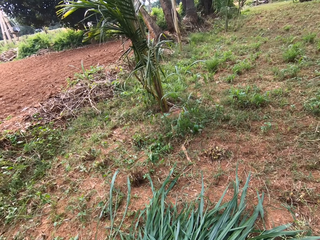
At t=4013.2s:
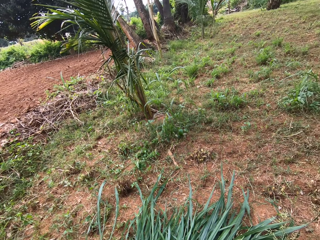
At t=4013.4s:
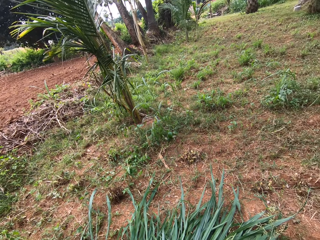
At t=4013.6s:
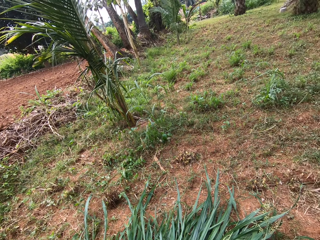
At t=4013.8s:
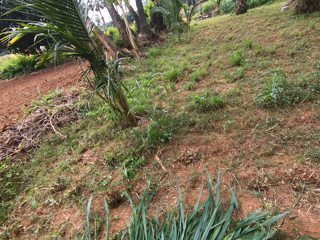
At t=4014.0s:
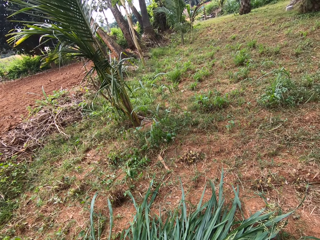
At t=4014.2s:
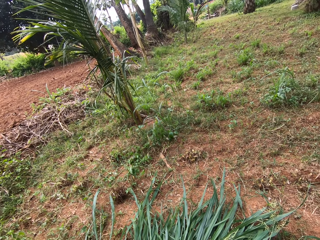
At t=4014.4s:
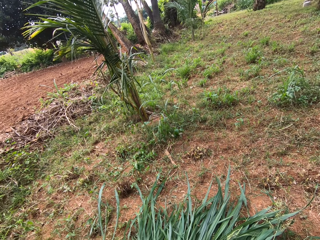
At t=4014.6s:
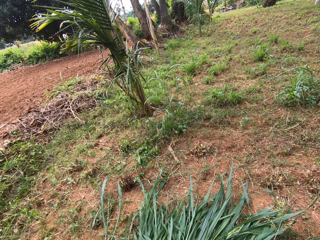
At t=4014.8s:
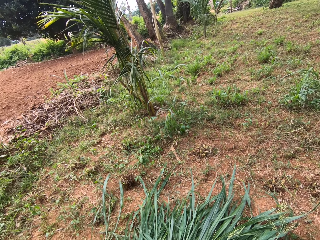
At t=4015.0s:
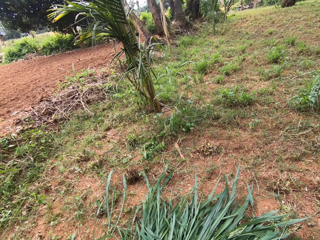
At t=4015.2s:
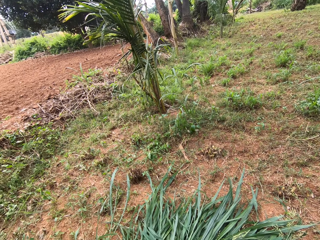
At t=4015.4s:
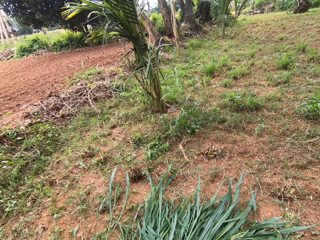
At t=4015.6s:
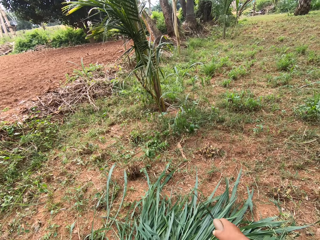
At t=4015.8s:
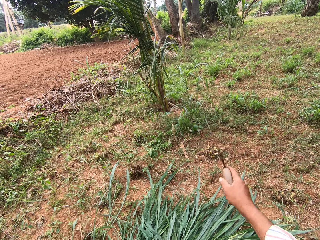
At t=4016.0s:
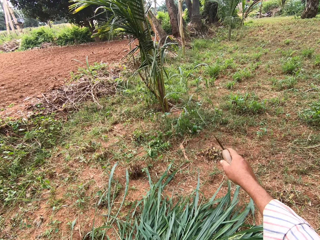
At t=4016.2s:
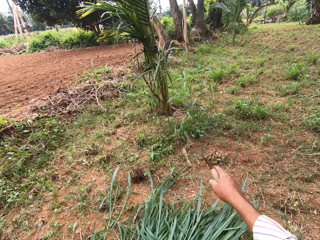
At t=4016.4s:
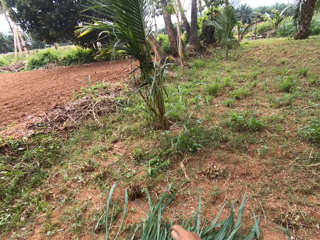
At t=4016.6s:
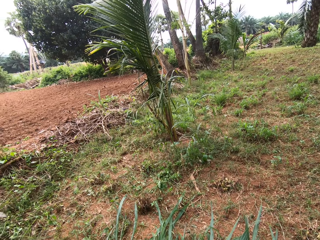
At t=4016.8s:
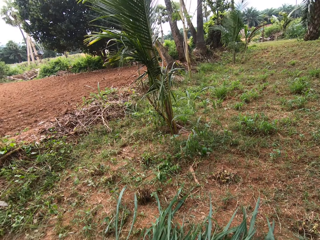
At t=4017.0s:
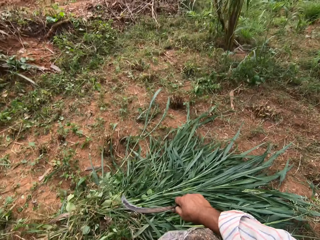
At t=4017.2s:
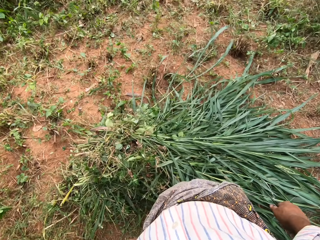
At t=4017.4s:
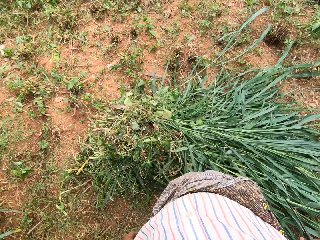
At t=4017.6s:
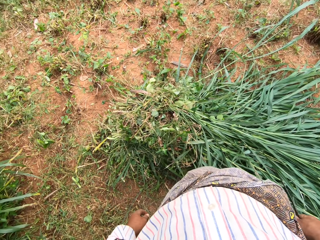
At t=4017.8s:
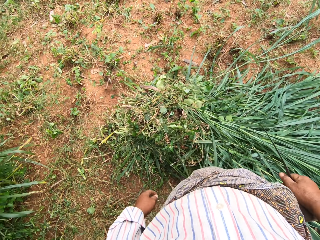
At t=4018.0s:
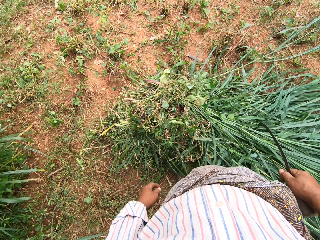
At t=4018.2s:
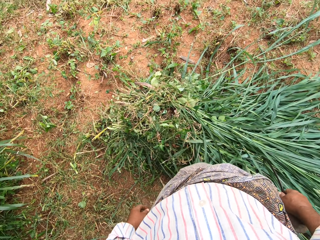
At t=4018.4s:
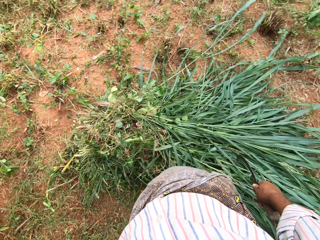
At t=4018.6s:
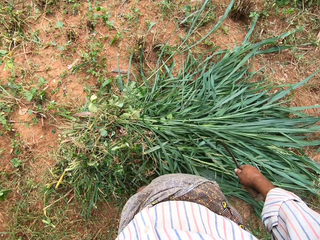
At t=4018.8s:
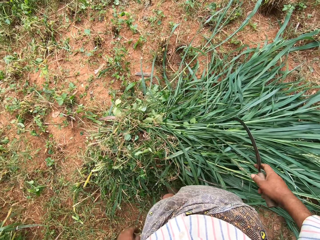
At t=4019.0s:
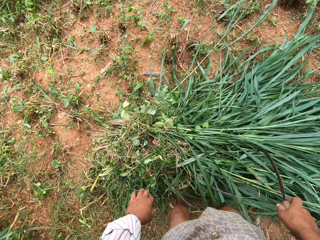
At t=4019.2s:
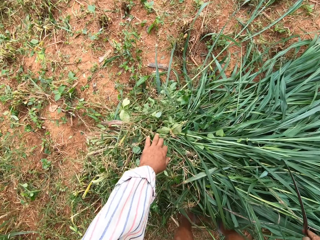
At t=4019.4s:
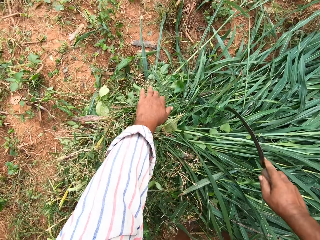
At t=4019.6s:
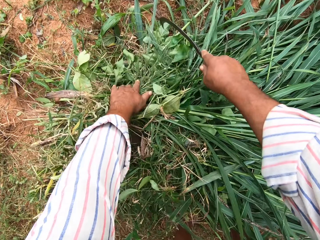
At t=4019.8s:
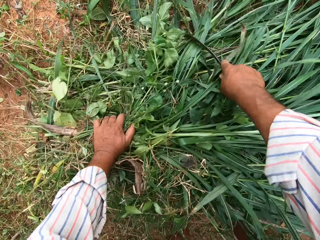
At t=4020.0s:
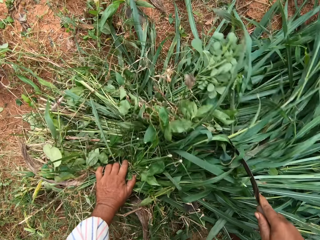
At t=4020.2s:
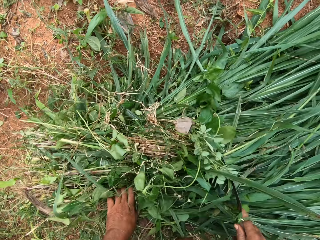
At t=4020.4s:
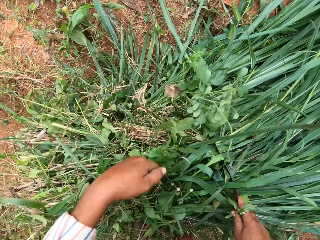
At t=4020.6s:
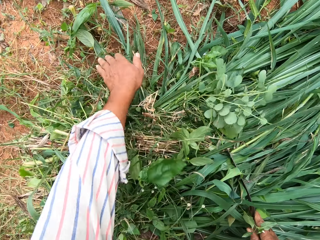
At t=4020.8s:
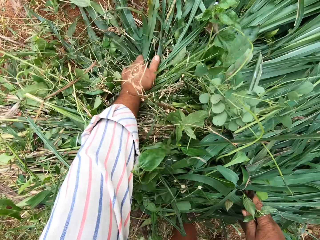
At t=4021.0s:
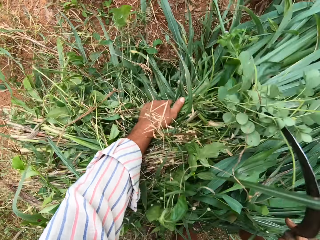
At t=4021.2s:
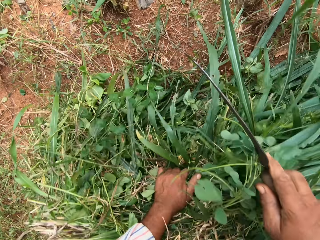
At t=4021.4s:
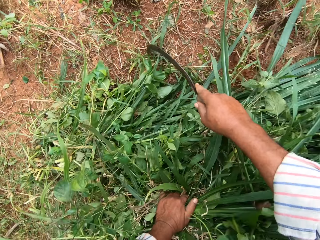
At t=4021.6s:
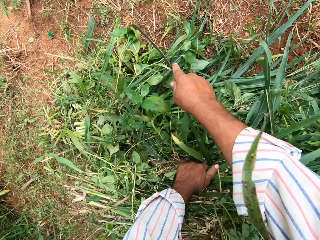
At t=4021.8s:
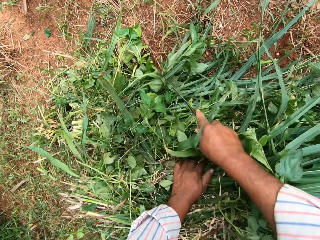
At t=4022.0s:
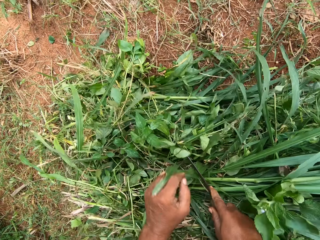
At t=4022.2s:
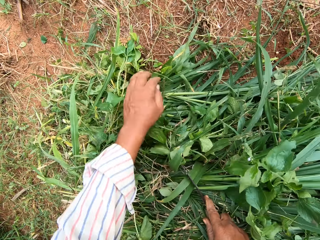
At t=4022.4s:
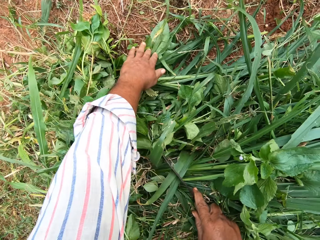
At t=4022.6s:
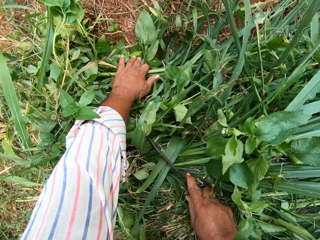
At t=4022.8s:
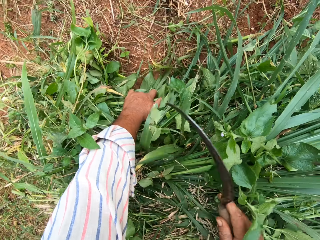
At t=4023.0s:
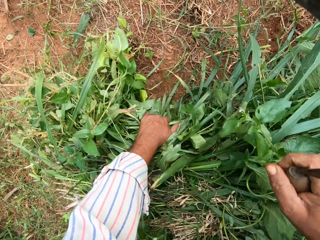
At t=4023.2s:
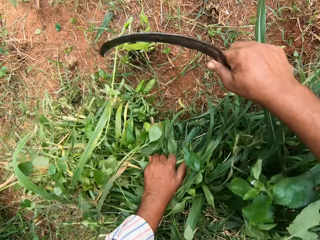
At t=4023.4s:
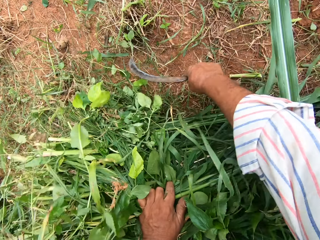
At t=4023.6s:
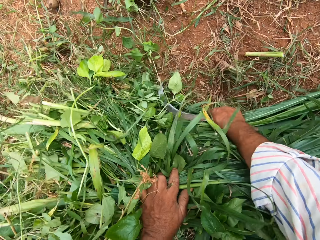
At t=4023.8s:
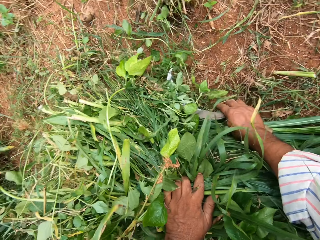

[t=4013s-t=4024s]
The camera wearer stretches out the hand. He stands. He gathers the grasses together with his hand and hand sickle.

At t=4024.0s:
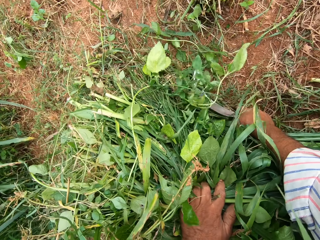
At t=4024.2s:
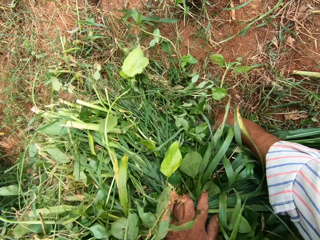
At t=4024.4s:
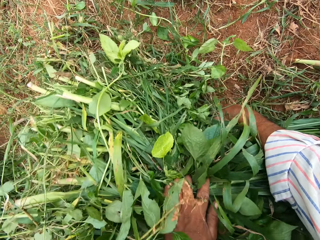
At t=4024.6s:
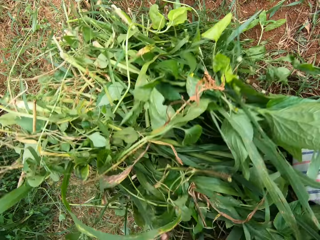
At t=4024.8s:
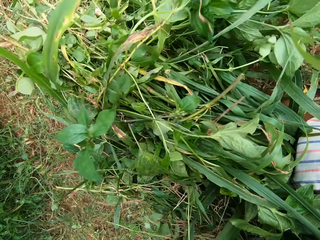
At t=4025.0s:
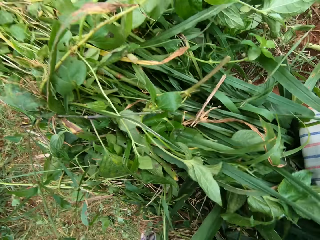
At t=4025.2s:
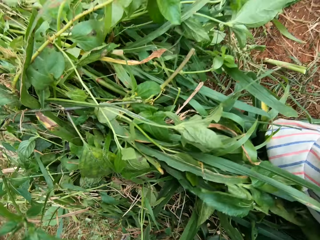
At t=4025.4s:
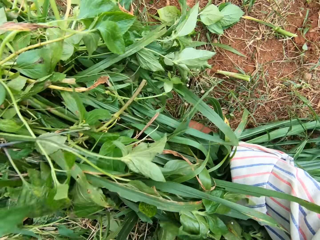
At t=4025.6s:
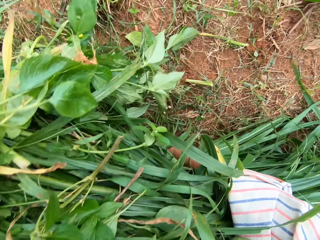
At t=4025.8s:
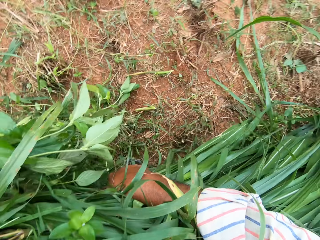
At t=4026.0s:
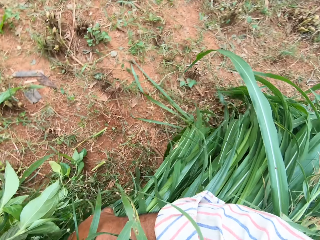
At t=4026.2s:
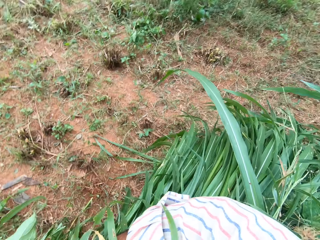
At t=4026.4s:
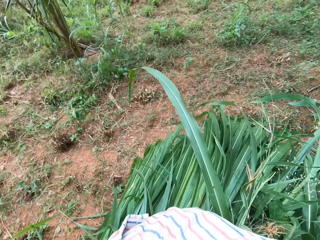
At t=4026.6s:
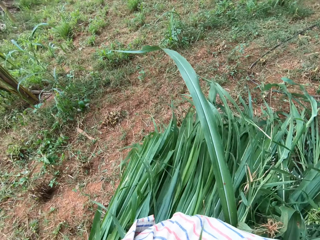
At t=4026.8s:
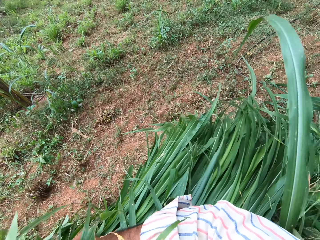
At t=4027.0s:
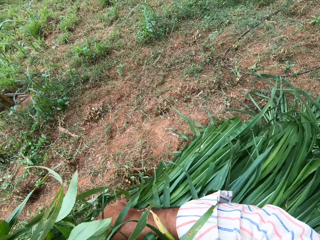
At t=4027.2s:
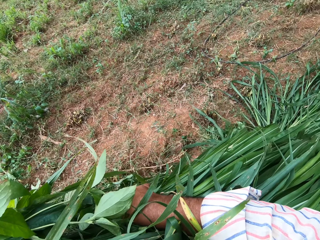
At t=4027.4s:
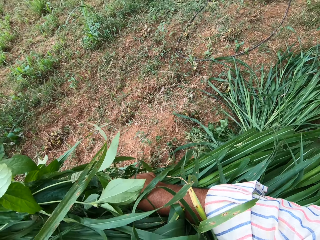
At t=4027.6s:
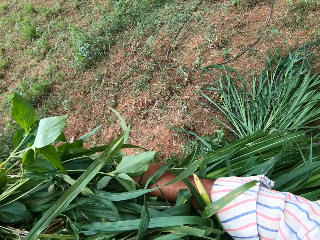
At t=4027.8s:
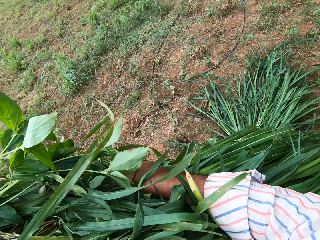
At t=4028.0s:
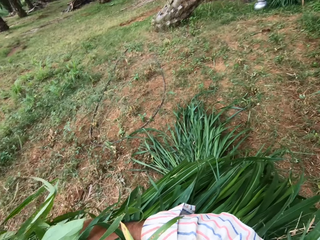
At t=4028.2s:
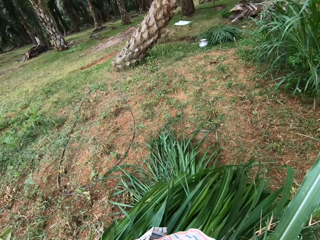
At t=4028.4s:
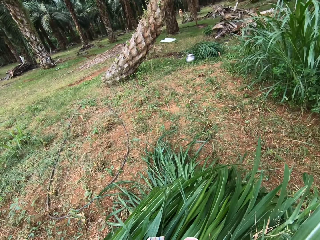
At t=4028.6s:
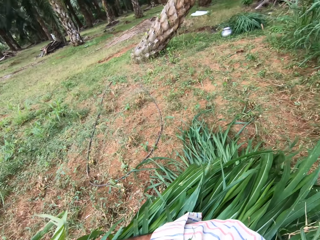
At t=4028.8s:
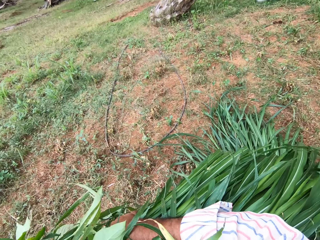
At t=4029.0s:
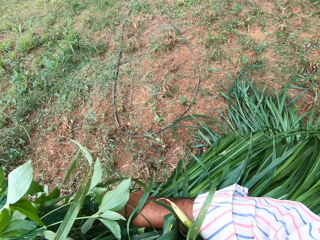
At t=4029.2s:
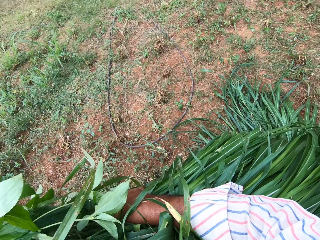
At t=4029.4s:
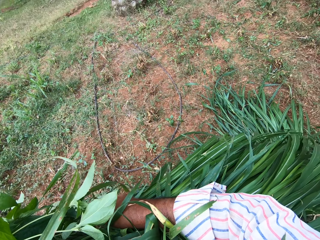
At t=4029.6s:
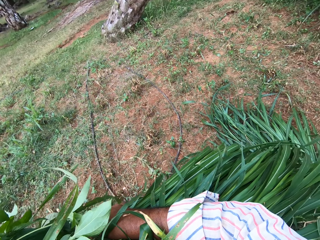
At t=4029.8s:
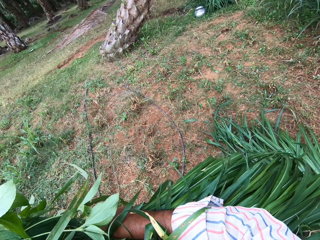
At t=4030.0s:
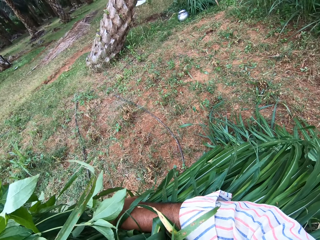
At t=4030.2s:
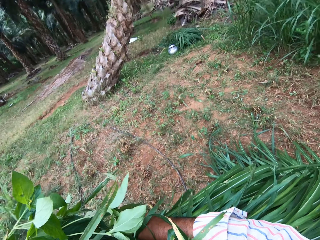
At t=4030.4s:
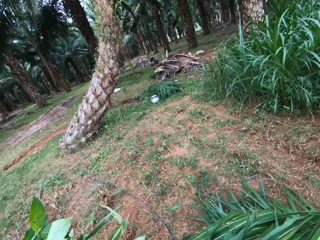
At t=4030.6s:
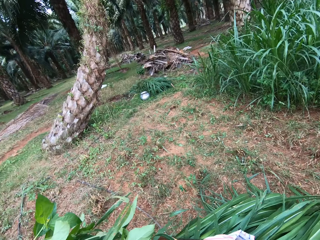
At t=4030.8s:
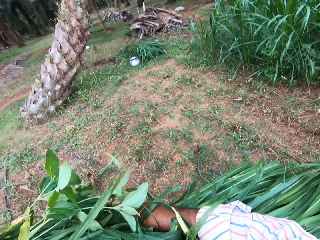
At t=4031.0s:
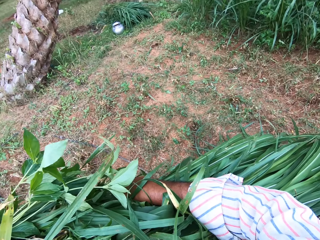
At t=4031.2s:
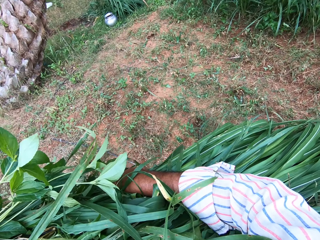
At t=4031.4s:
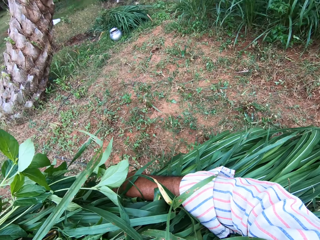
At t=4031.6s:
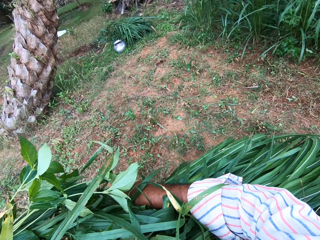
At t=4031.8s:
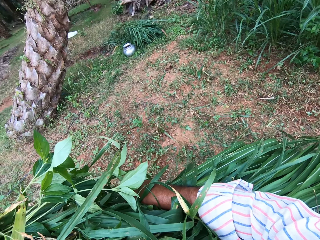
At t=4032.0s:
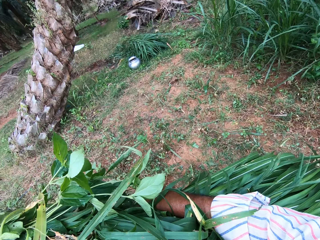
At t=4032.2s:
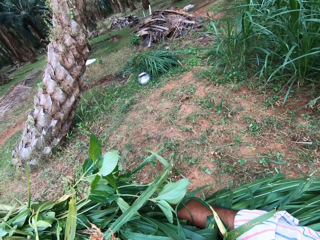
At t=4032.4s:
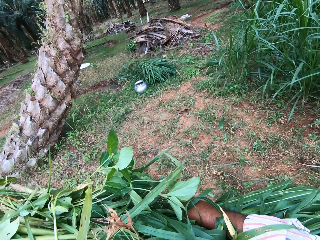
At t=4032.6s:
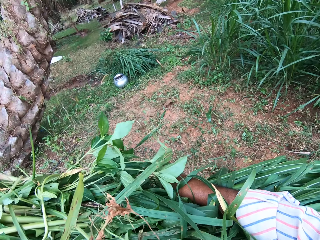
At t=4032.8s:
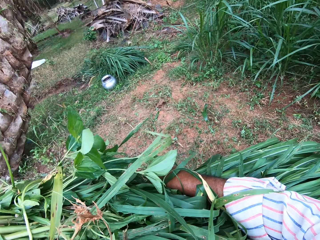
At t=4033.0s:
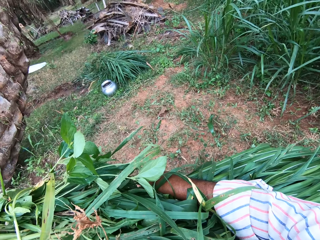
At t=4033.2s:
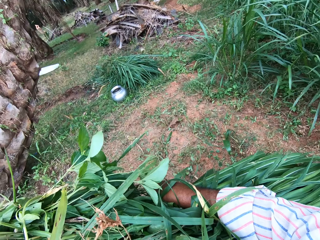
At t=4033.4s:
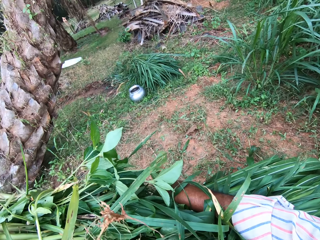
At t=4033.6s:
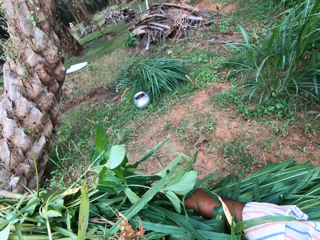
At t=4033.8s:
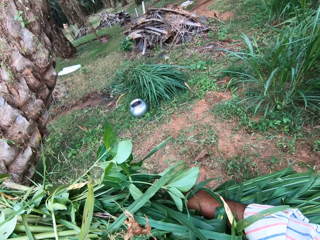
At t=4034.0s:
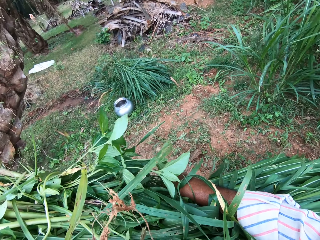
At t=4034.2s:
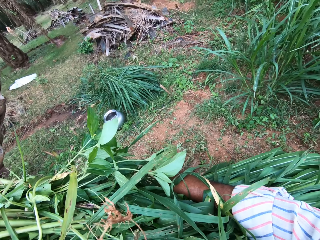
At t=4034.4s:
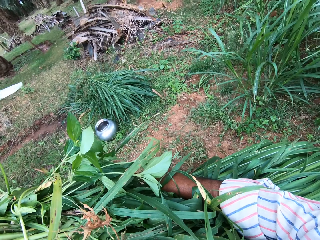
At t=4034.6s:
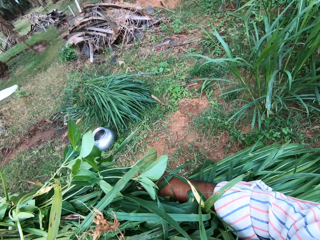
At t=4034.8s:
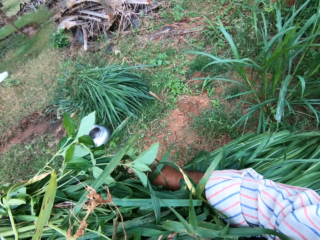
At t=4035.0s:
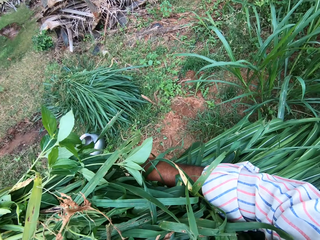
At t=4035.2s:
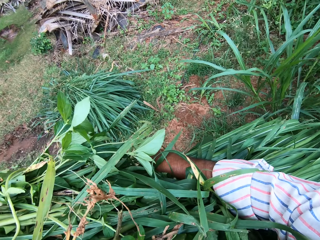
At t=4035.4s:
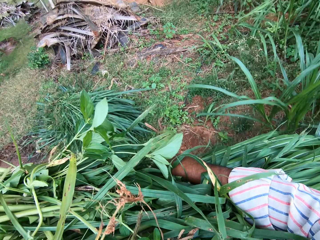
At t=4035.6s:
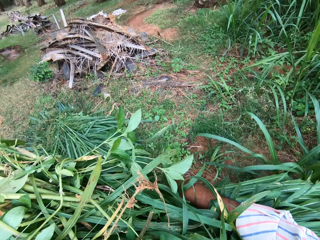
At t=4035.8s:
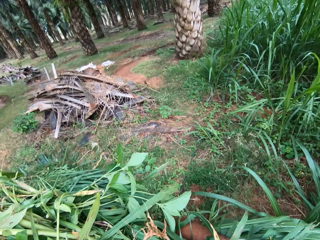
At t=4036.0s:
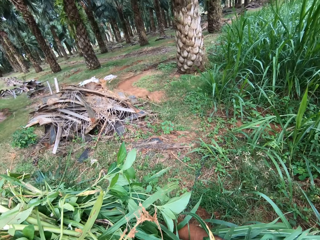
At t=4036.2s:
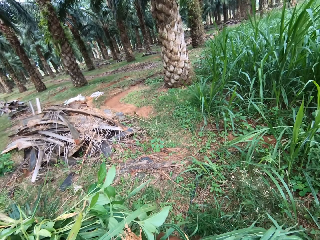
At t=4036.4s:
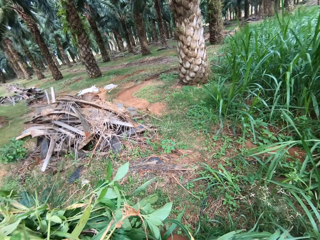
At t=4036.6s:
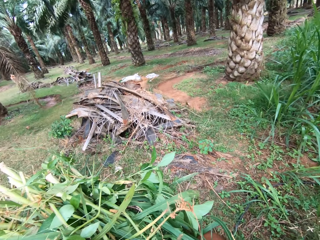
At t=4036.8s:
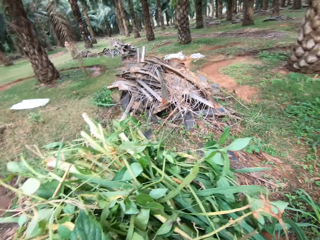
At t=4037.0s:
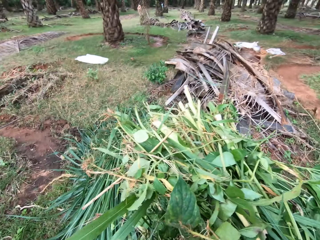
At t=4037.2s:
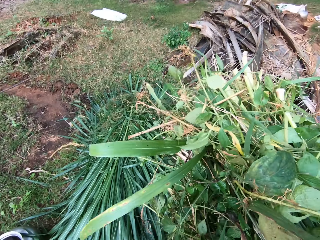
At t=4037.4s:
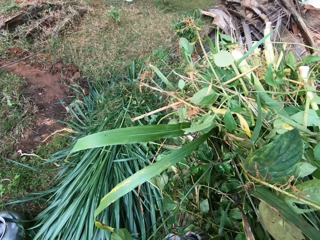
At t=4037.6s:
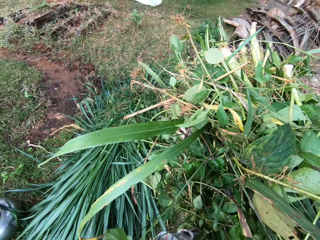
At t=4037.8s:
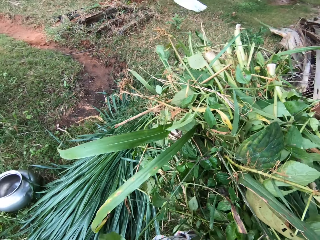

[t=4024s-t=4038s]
The camera wearer packs the grasses from the ground. They carry the napiergrass. They walk towards some other grasses on the ground on another side.
